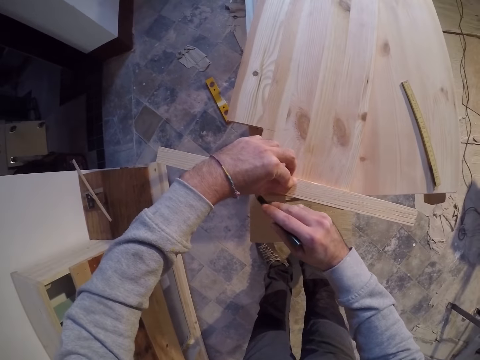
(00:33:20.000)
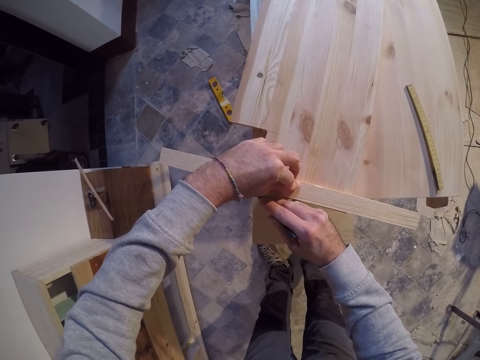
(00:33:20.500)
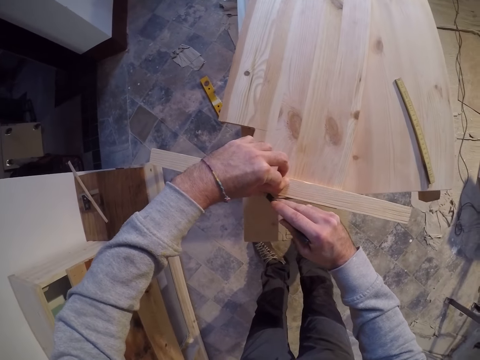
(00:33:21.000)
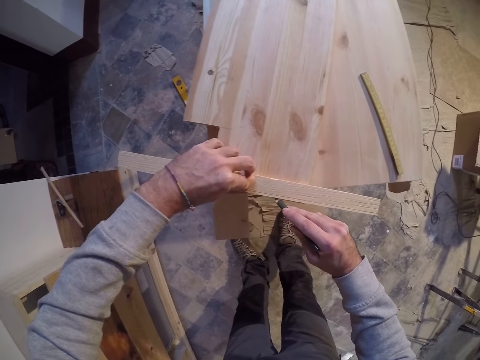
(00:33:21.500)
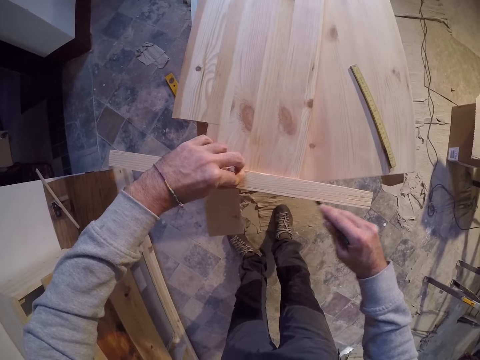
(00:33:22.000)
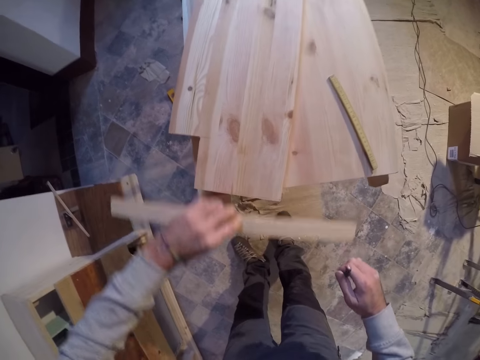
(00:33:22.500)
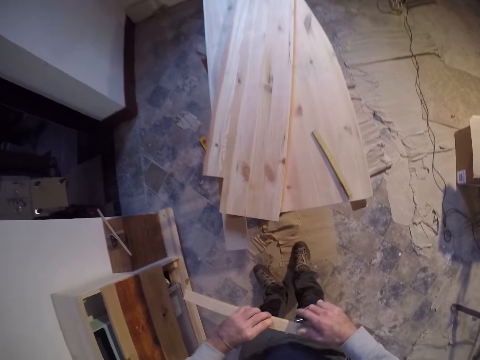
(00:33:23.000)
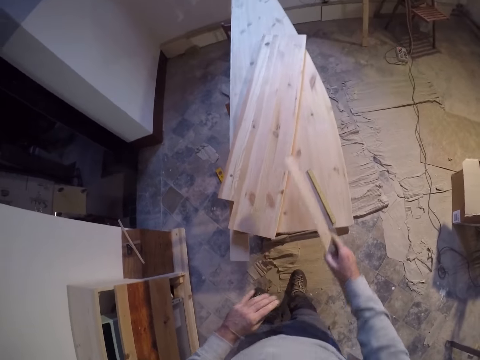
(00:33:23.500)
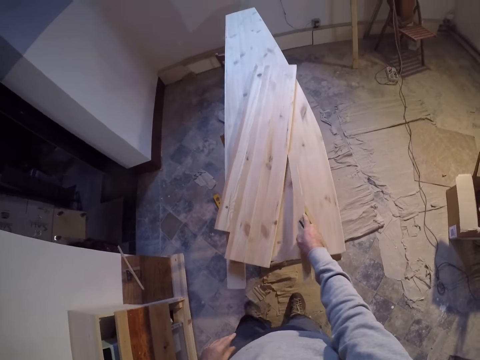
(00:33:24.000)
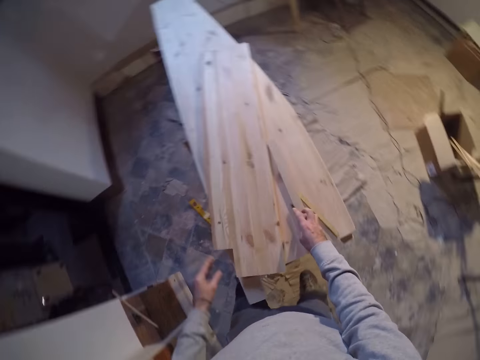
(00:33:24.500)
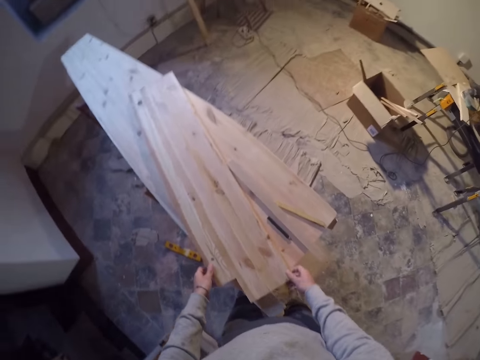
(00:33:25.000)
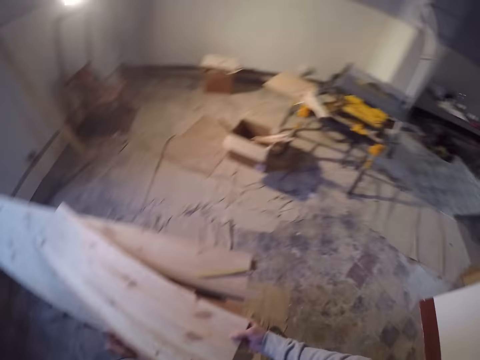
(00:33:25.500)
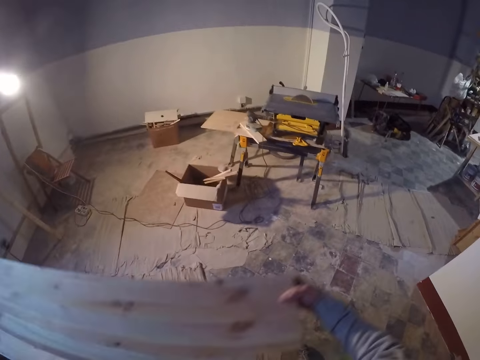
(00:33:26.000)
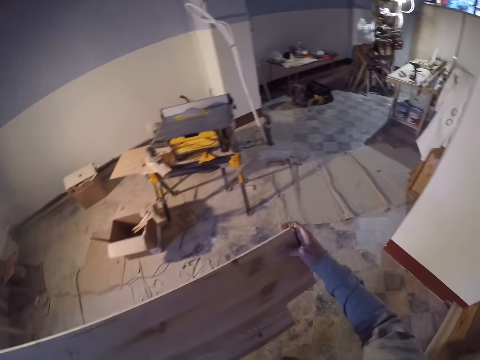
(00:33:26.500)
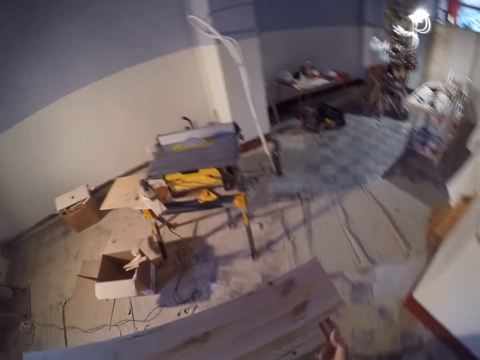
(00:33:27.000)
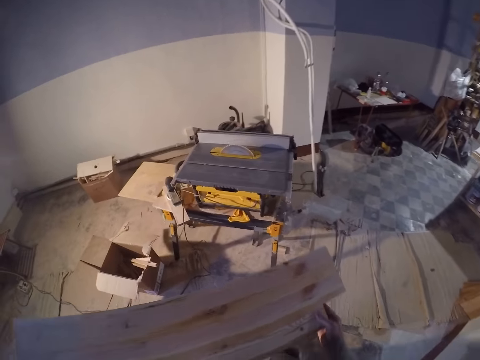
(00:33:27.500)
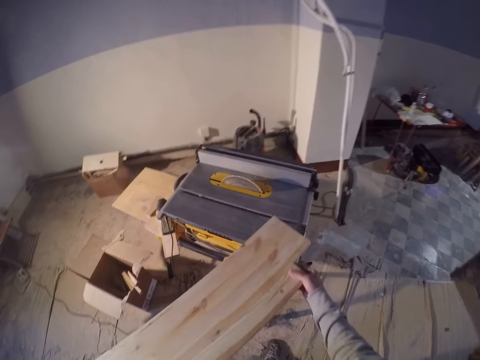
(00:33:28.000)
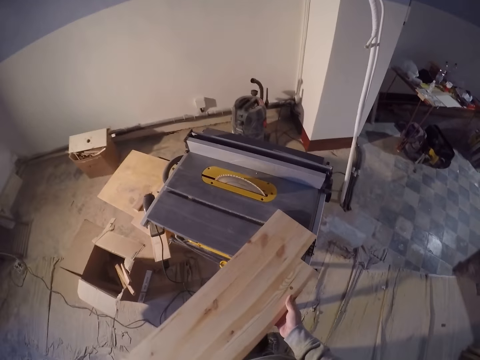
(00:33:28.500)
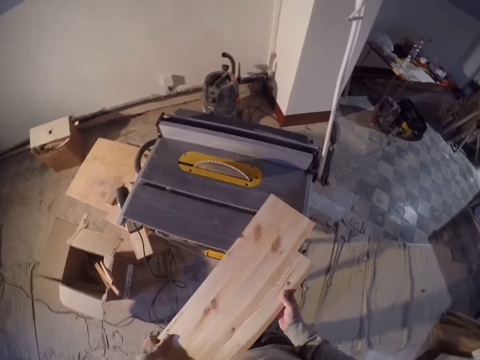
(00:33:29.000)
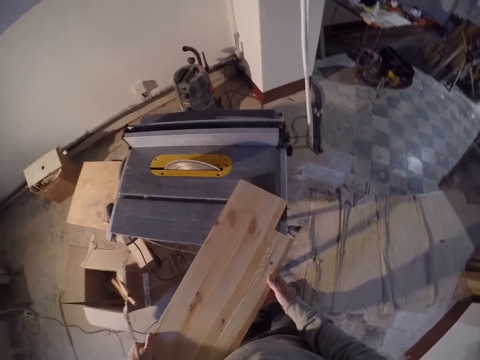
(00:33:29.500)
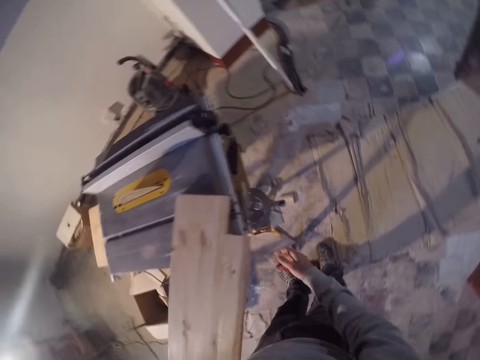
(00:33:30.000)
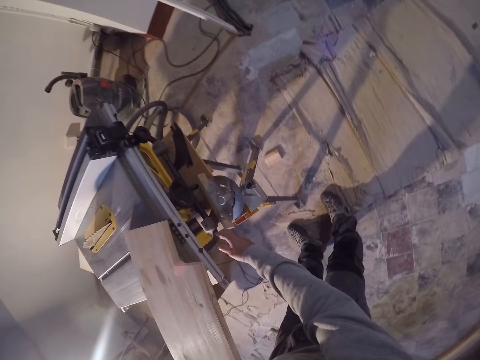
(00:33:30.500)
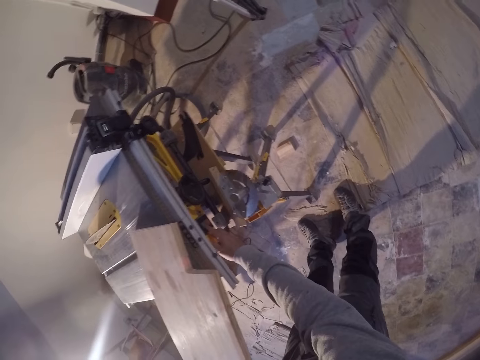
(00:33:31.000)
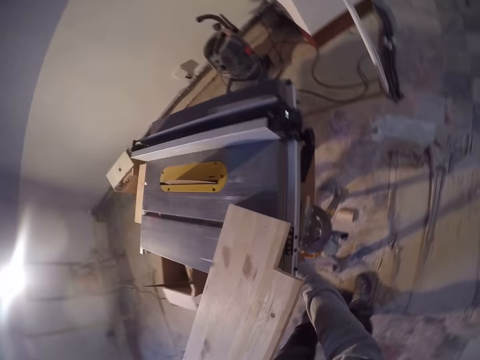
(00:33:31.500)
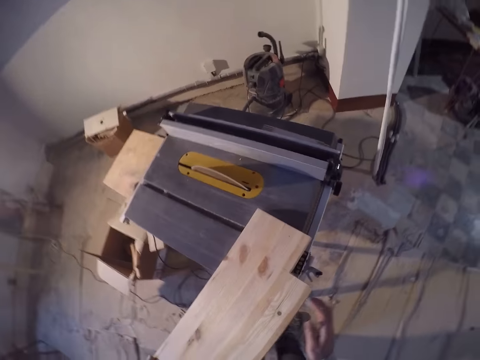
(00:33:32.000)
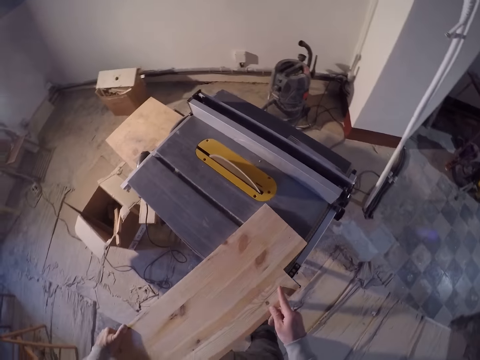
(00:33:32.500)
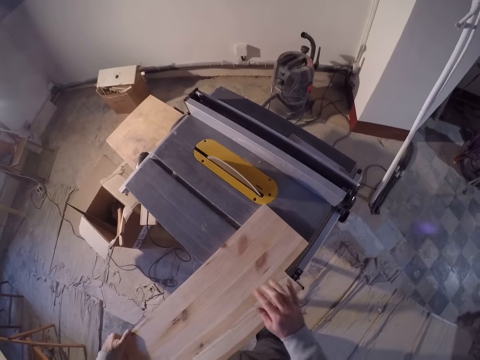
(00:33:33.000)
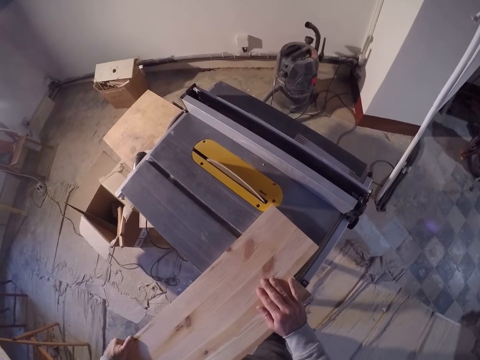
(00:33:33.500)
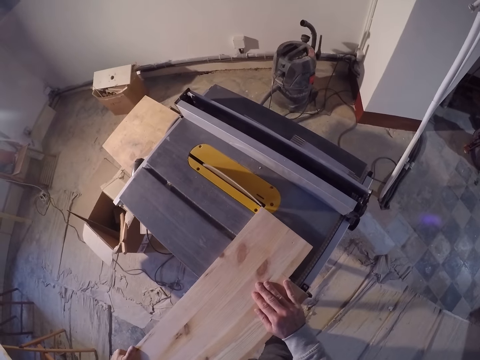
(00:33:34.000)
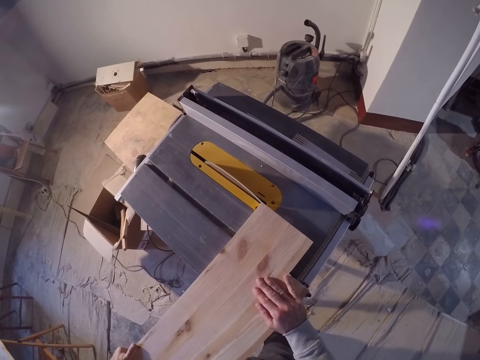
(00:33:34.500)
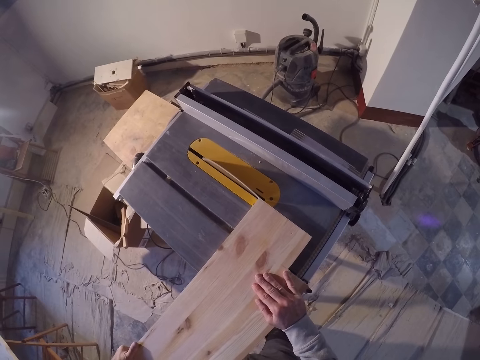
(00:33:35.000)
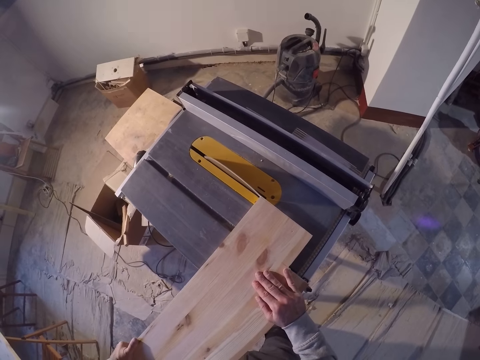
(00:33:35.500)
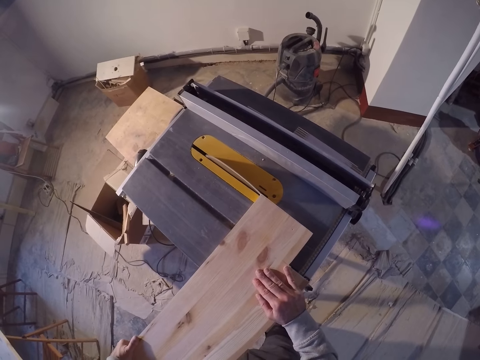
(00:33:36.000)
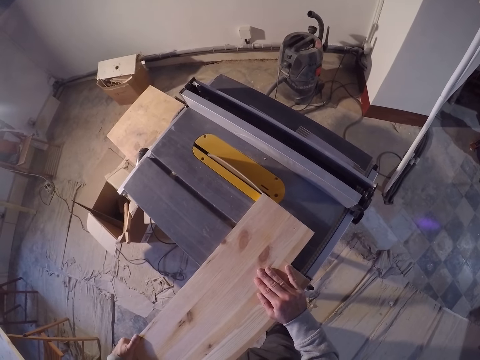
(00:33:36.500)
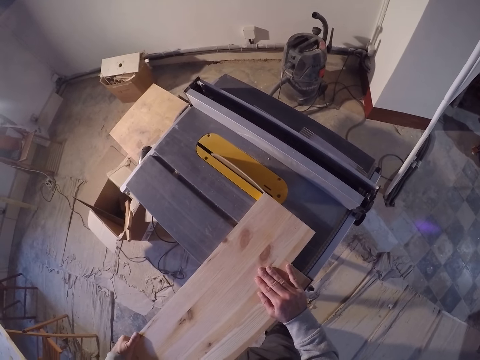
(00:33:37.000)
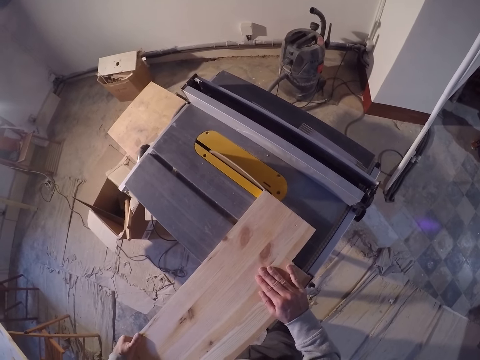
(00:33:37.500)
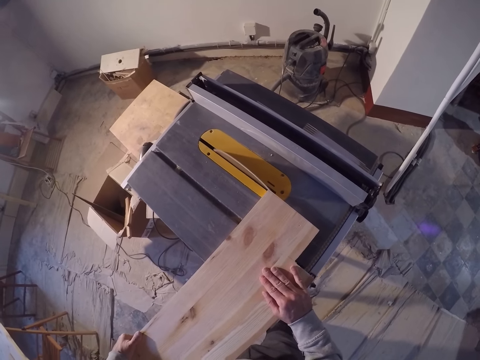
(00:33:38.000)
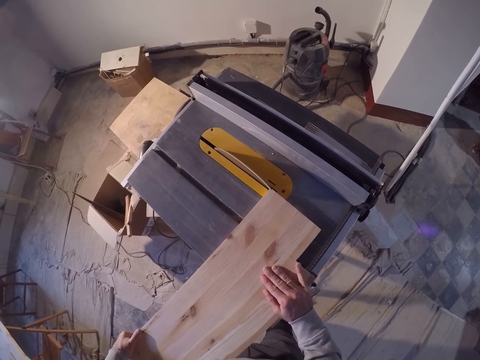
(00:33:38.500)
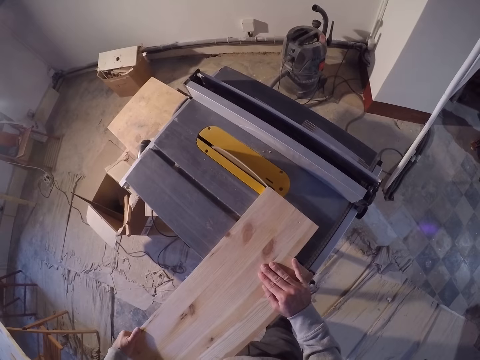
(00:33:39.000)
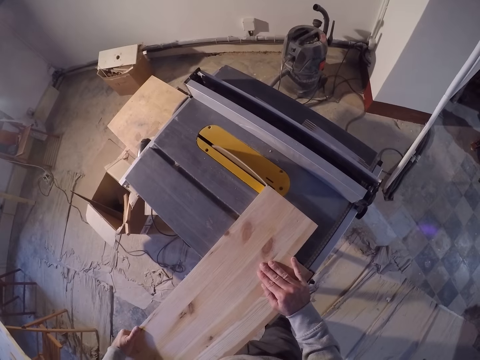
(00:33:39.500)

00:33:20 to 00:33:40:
The camera wearer draws a line on the plank with the pencil in his right hand. He removes the piece of wood from the plank with his left hand. He passes the piece of wood in his left hand to his right hand. He drops the piece of wood and pencil on the table with his right hand. He carries the plank from the table with his two hands. He picks up the piece of wood. He places the plank on the table with his two hands. He turns on a circular saw with his right hand. He adjusts the plank on the table with his two hands. He cuts the plank with the circular saw on the table.

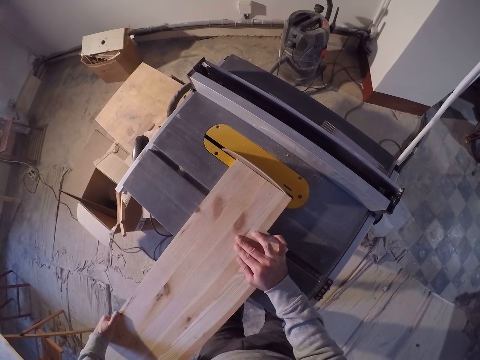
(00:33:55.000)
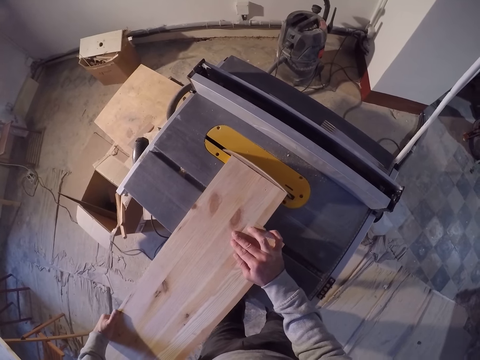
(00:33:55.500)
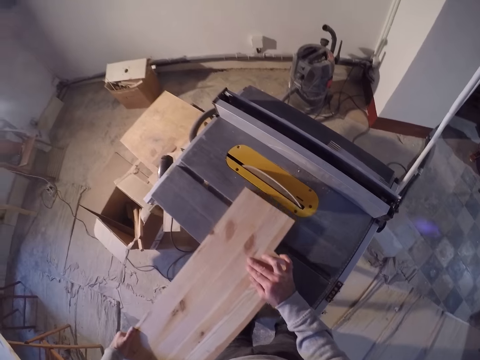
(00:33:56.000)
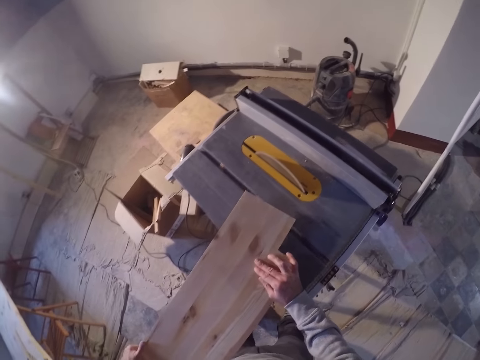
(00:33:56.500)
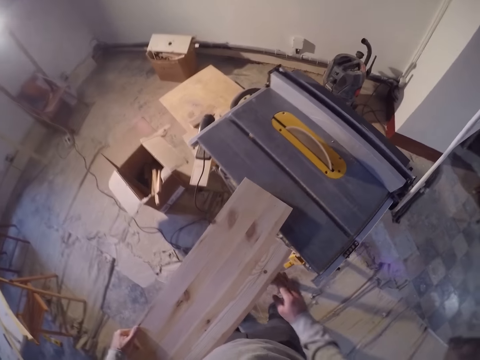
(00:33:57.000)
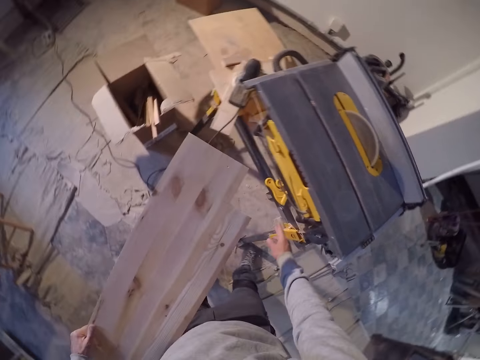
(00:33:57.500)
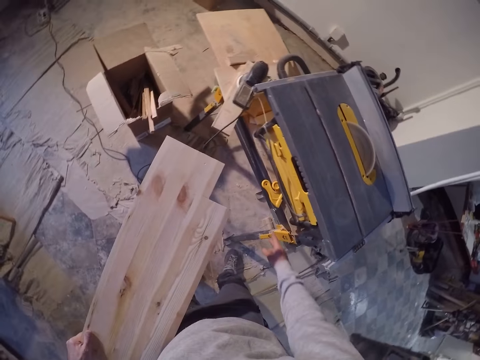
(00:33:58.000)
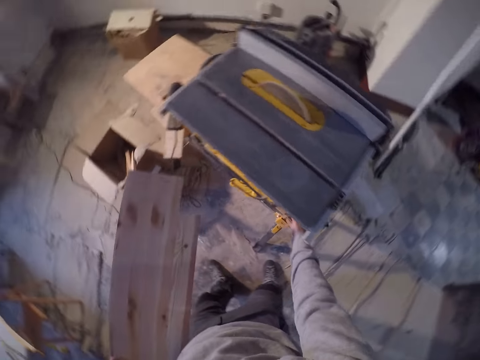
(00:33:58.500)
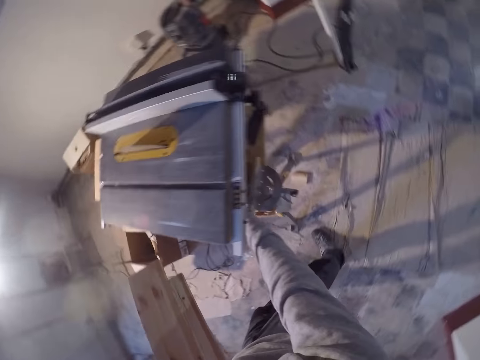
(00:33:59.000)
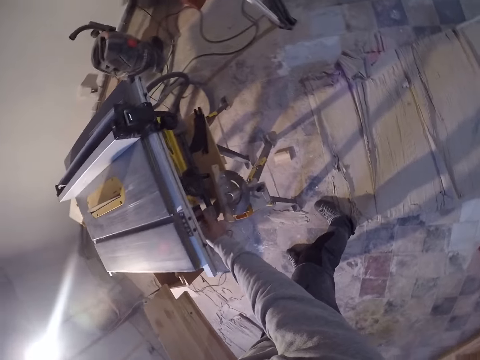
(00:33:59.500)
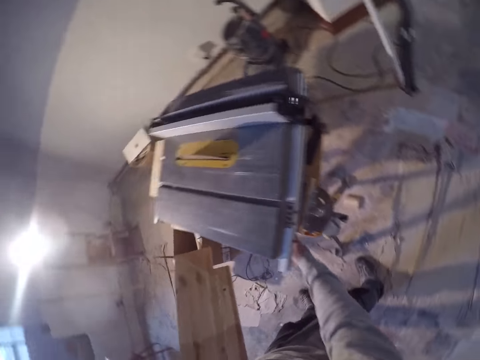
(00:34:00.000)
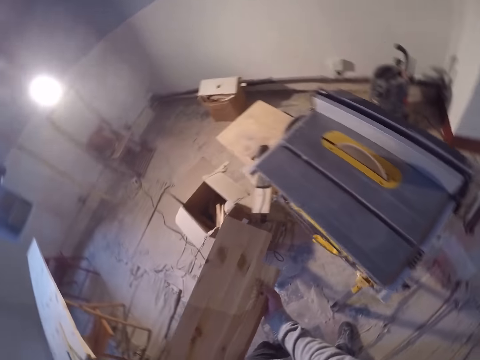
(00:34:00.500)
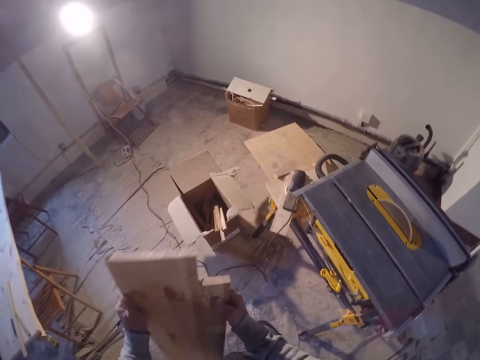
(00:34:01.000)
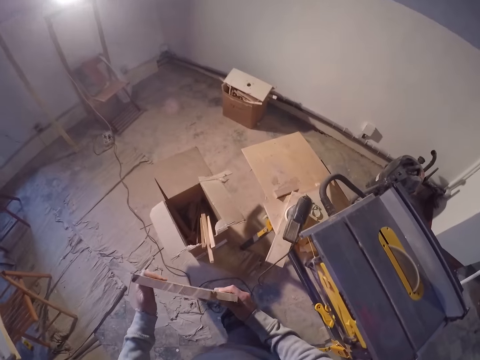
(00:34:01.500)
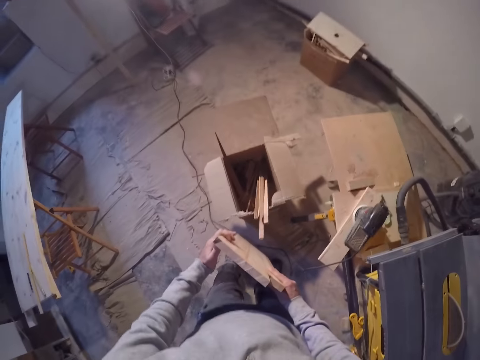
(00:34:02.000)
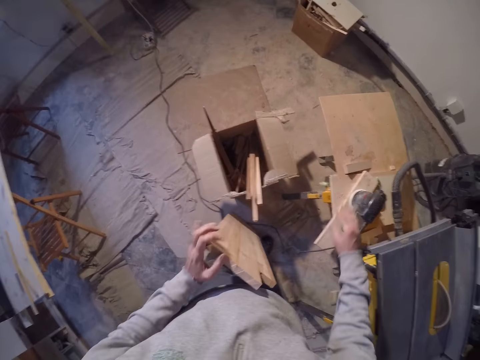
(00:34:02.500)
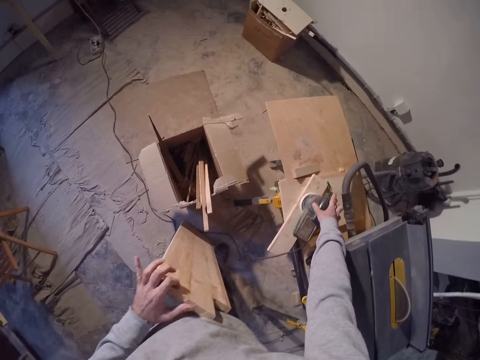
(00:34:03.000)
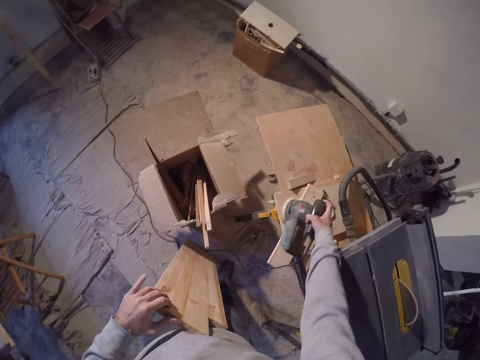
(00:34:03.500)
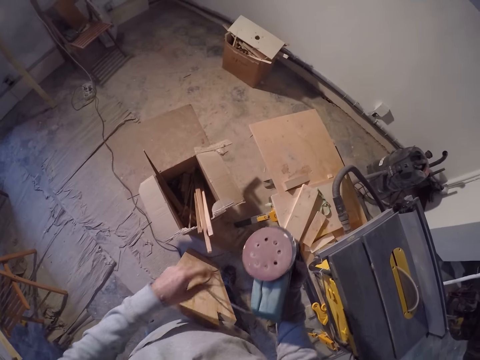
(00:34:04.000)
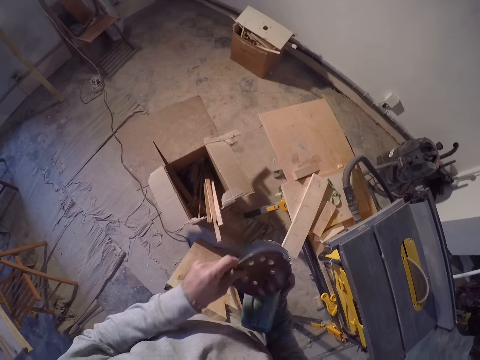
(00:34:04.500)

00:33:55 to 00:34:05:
The camera wearer carries the plank from the table with his left hand. He turns off the circular saw with his right hand. He holds the plank in his left hand with his right hand. He stands the plank on the floor with both hands. He picks up a sander from the table with his right hand. He adjusts a sanding paper on the surface of the sander with his left hand.
